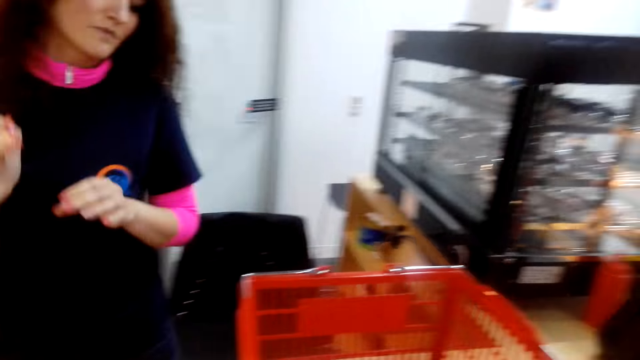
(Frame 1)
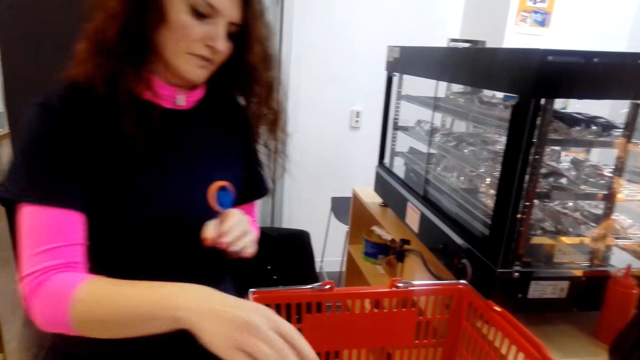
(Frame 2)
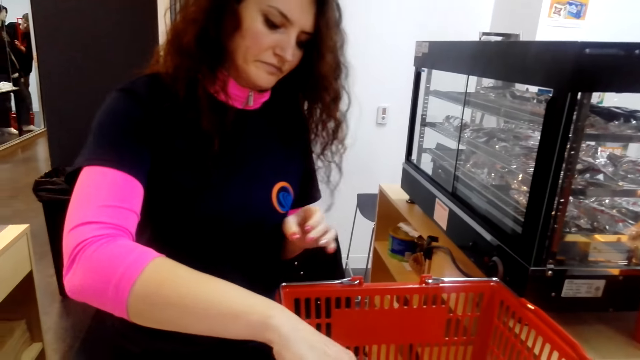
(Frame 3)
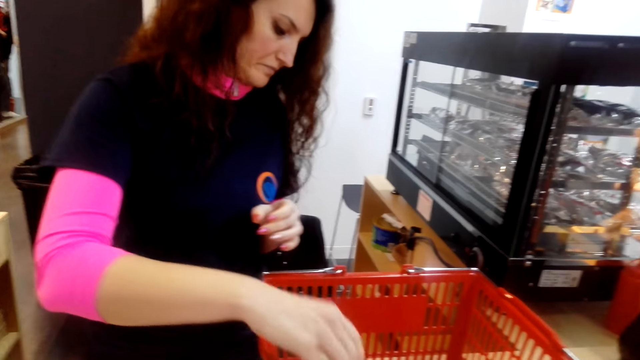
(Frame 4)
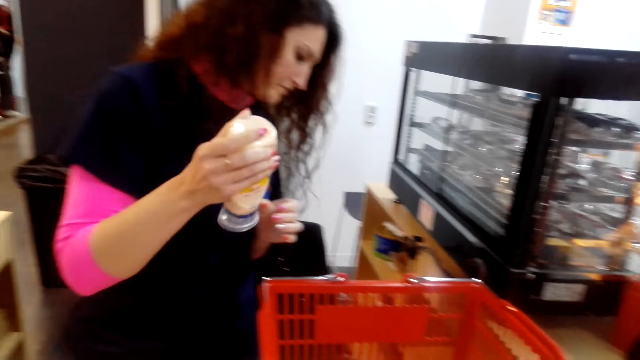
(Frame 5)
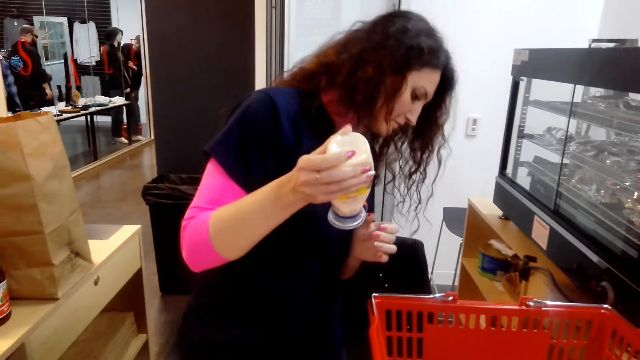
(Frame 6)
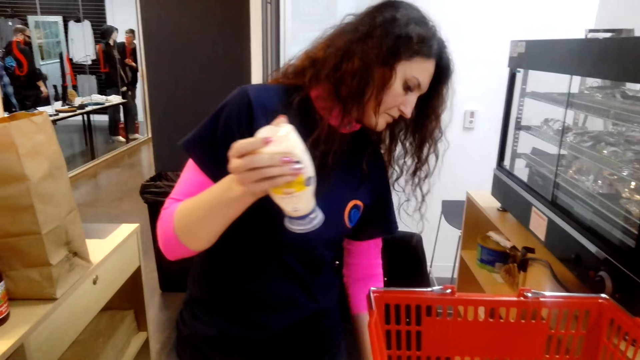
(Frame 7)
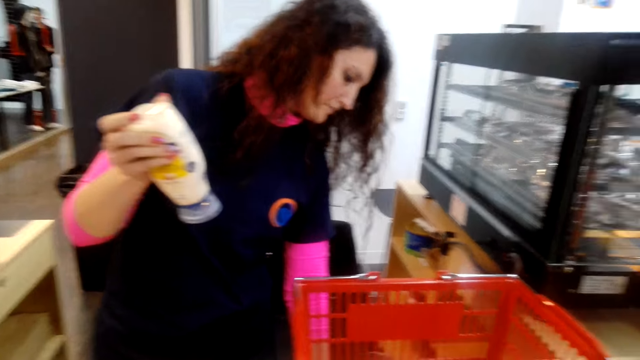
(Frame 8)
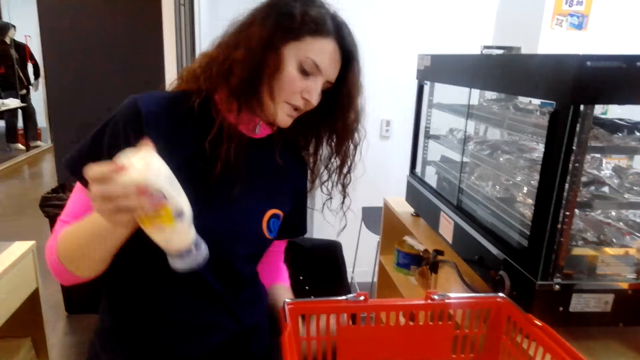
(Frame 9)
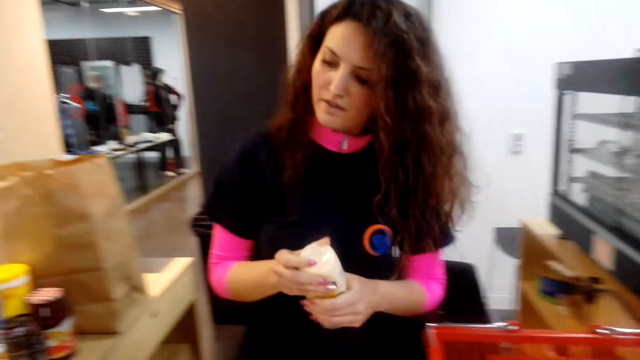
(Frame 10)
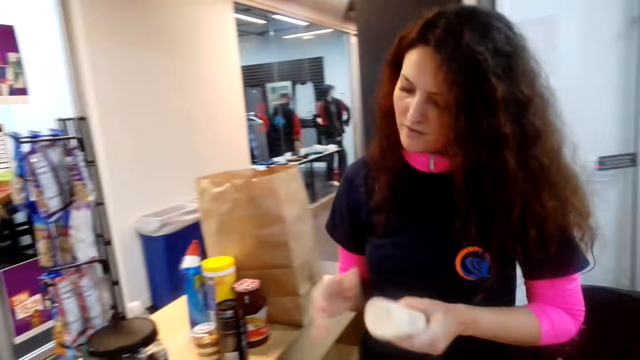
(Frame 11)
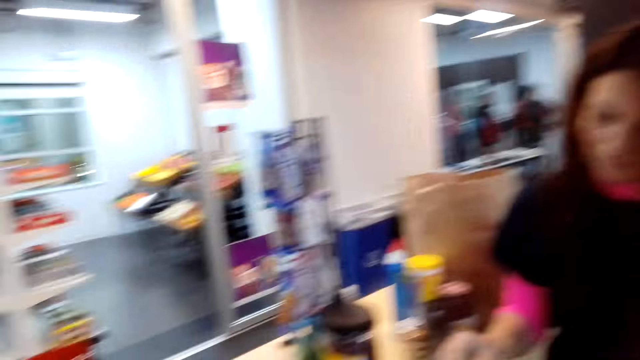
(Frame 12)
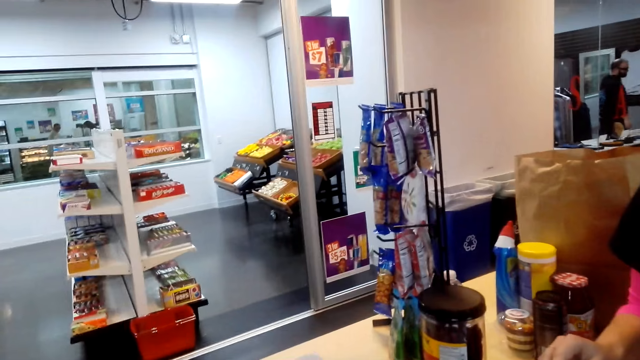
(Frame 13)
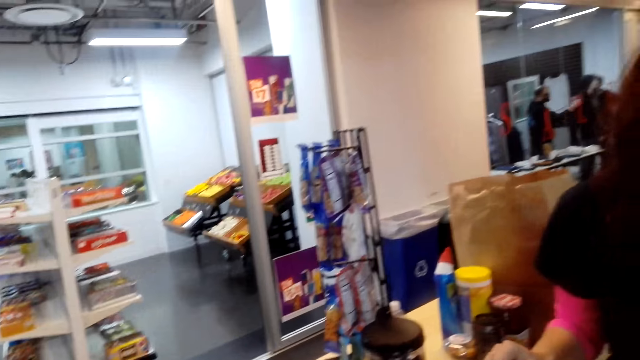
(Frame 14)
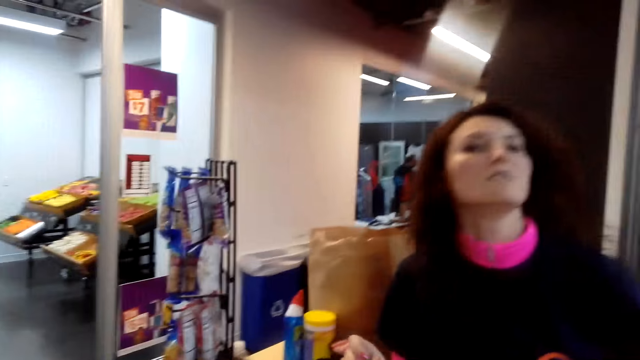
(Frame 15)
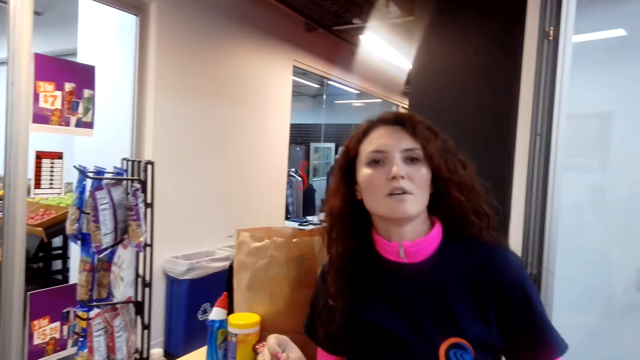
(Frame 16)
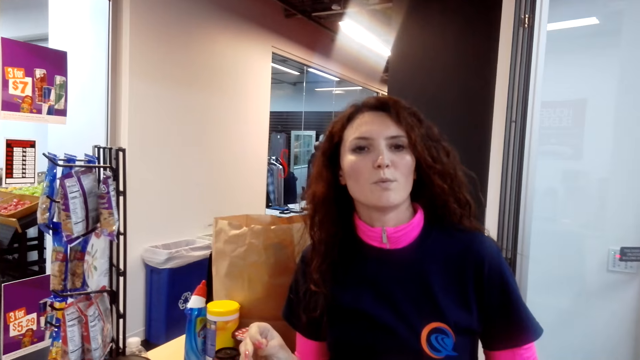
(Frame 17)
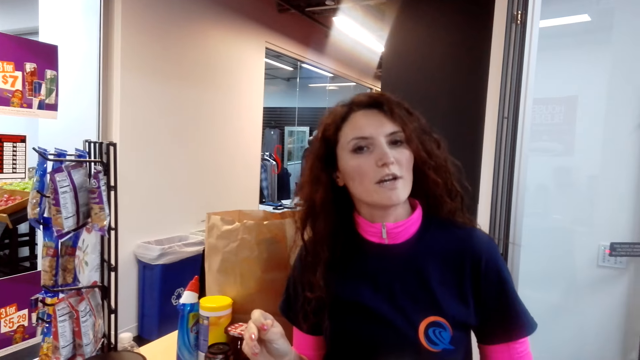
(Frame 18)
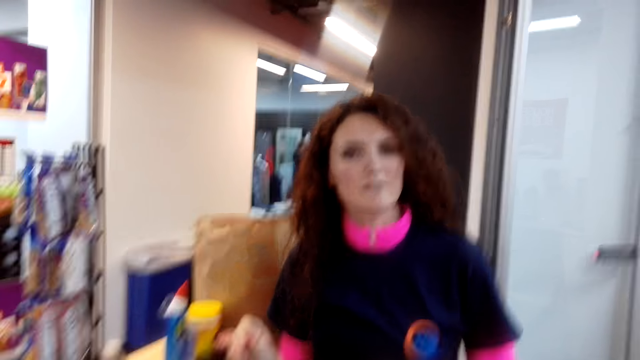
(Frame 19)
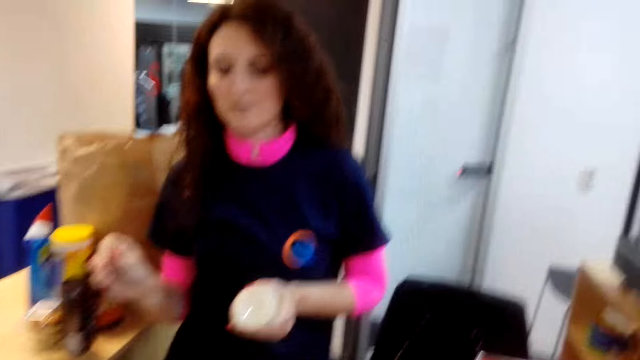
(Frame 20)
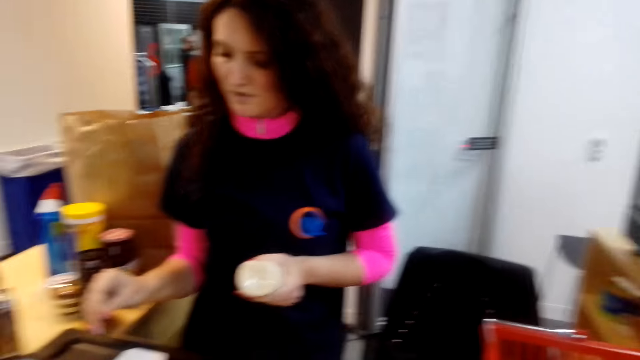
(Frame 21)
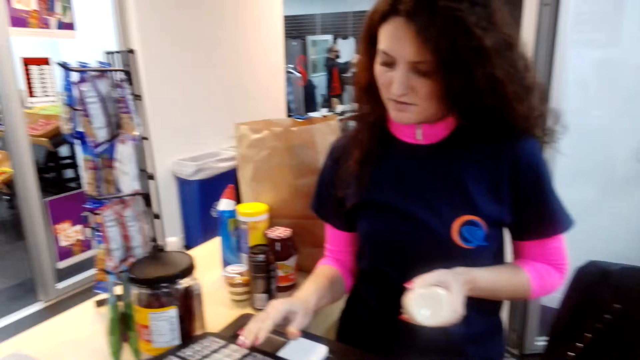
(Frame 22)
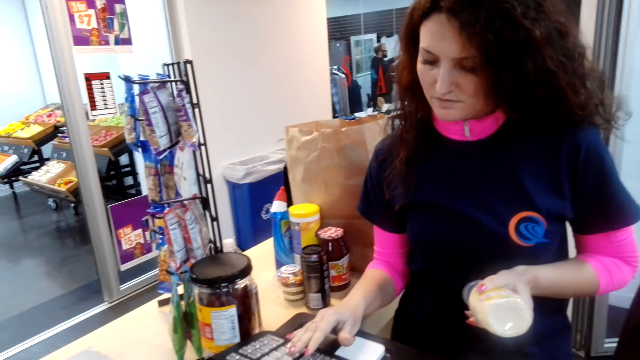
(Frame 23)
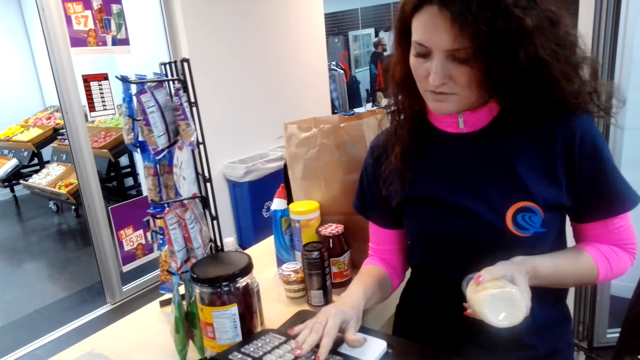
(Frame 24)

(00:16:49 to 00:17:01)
A person calculates the prices of the stuff bought using a counter machine. The camera wearer talks. The person talks.

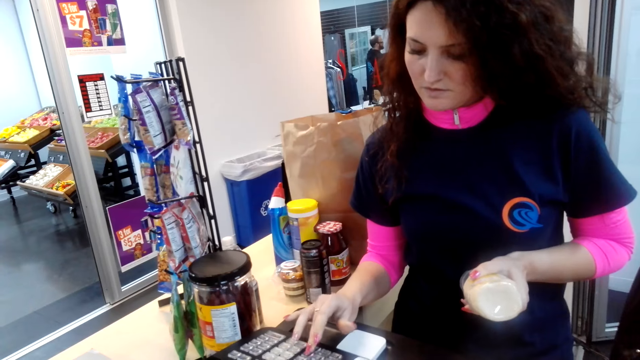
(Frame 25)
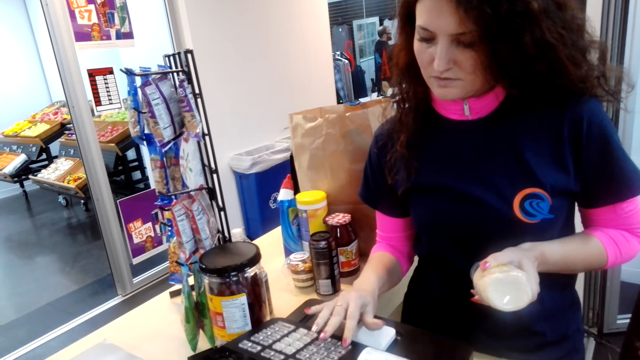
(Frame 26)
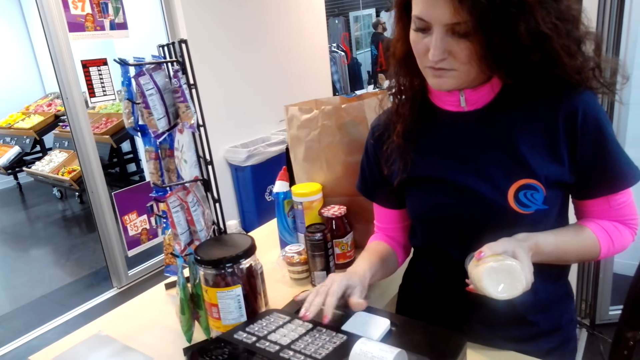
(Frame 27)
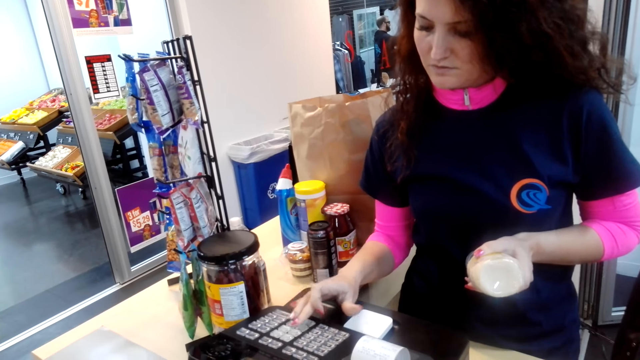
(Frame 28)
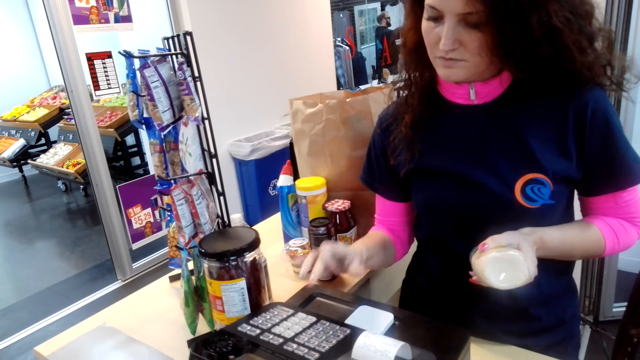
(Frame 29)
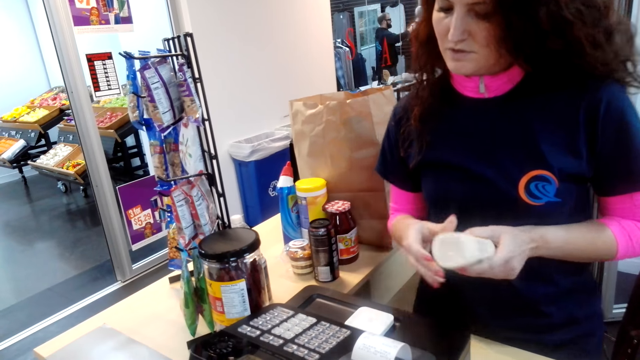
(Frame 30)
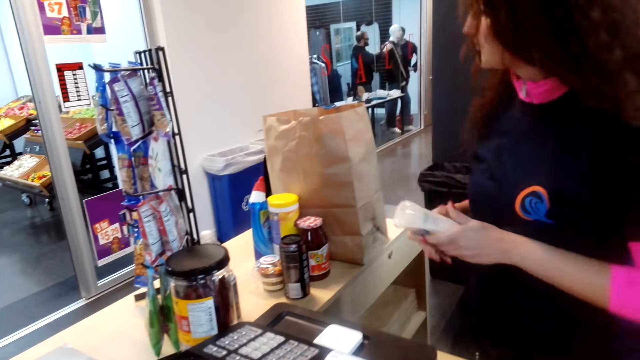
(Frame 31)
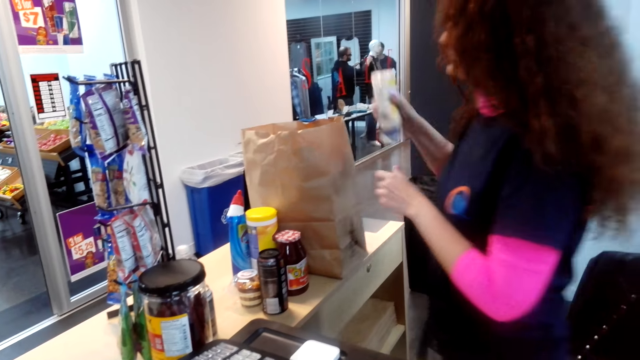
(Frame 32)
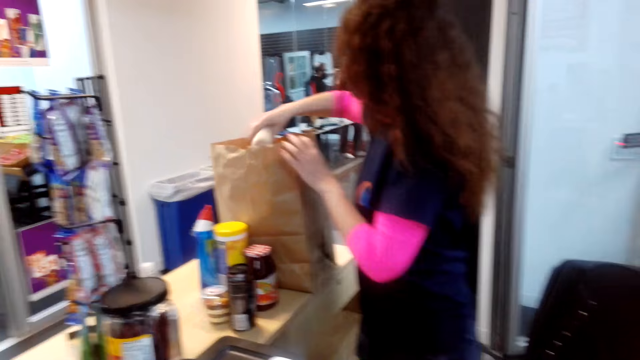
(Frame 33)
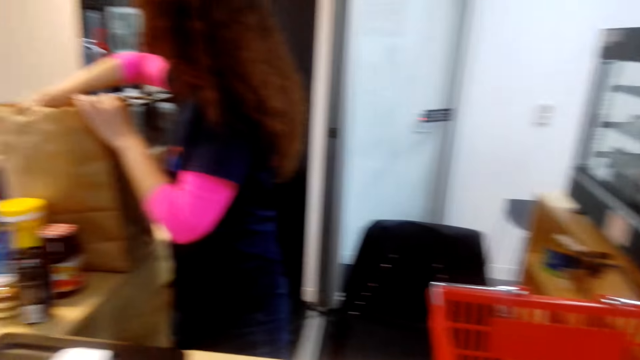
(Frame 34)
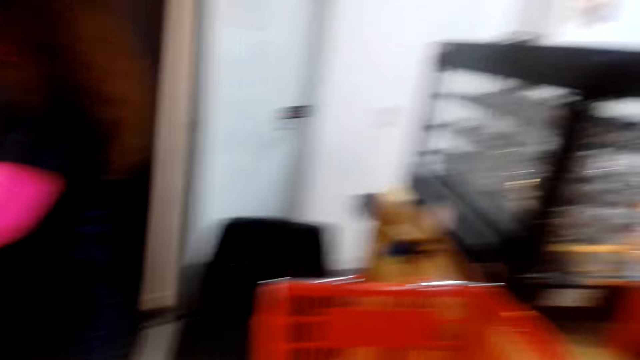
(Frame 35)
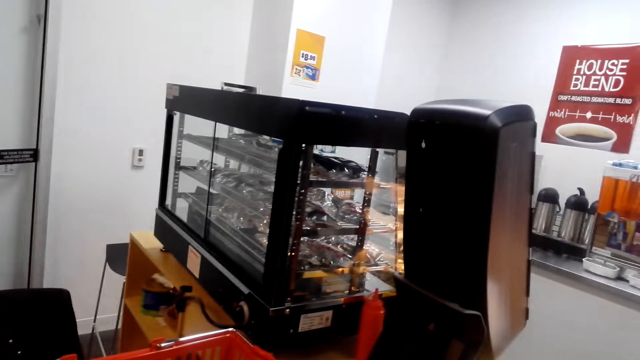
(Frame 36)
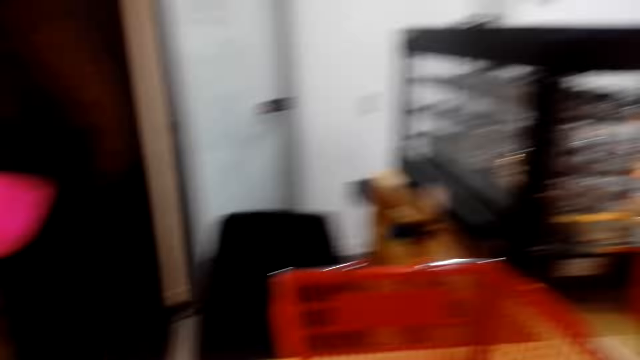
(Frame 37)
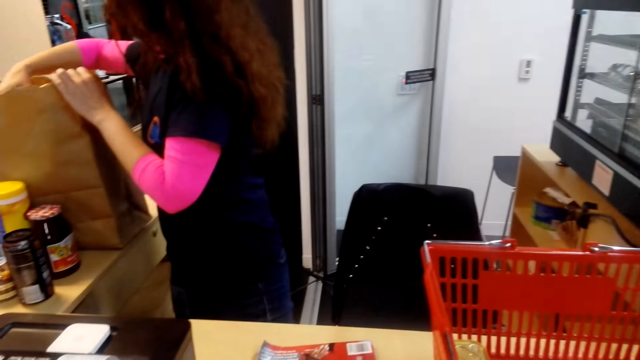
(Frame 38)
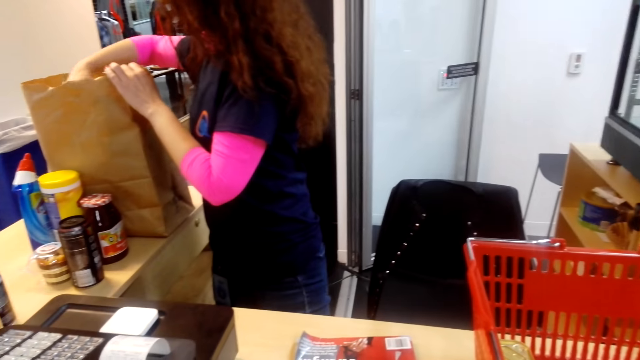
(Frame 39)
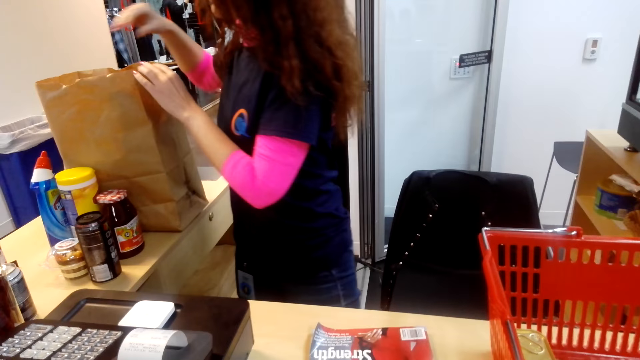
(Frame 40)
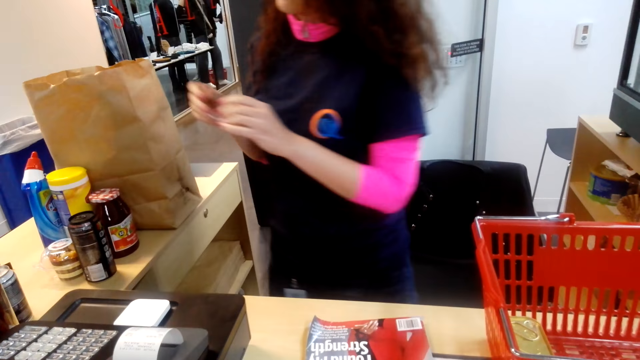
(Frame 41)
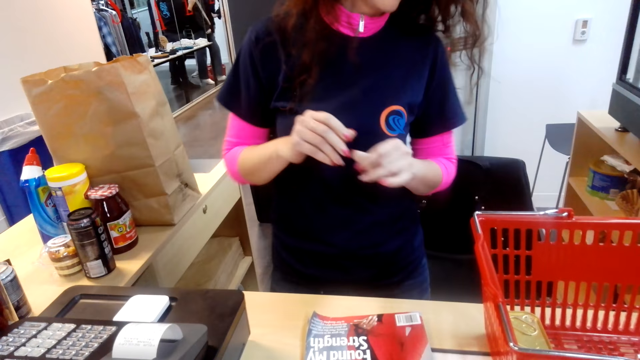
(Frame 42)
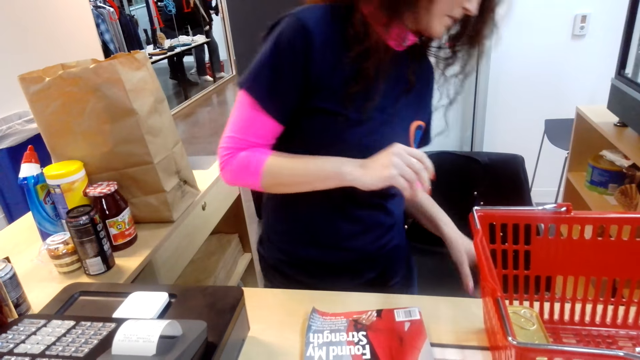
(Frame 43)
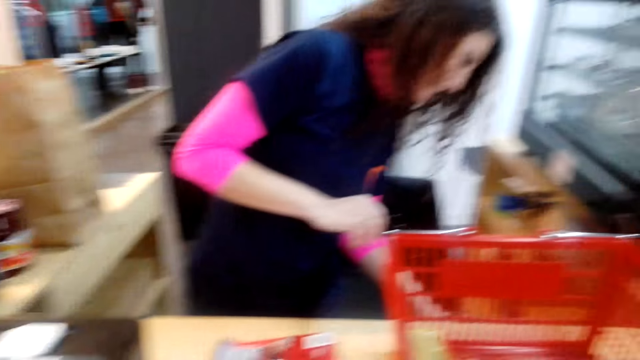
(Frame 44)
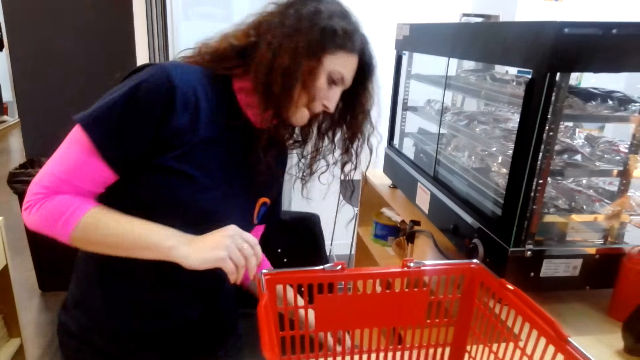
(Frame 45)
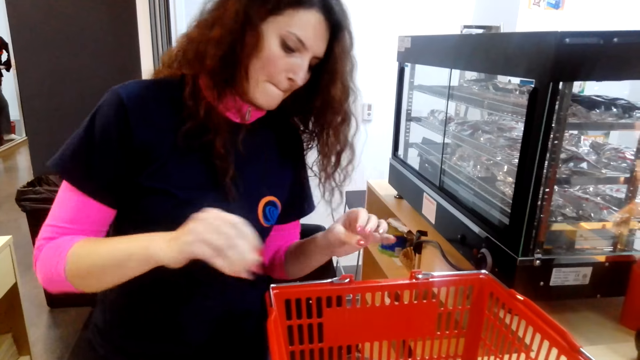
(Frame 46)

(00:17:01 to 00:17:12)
A person packs the stuff.
